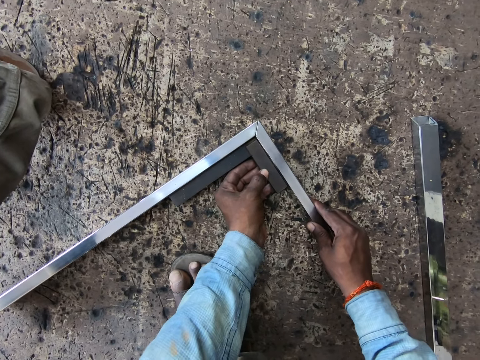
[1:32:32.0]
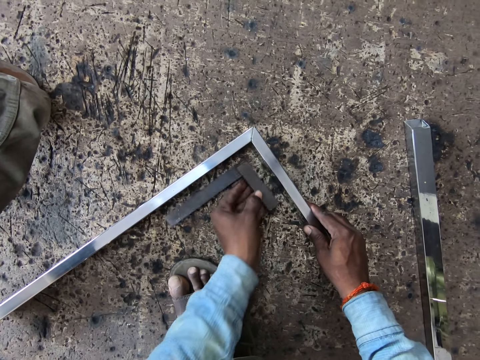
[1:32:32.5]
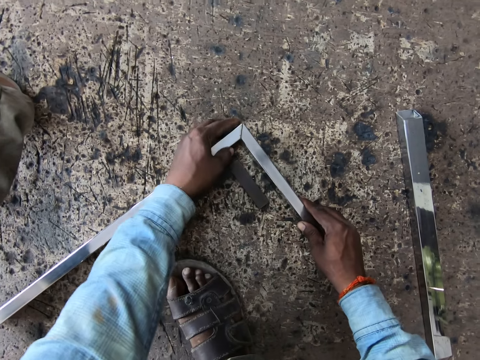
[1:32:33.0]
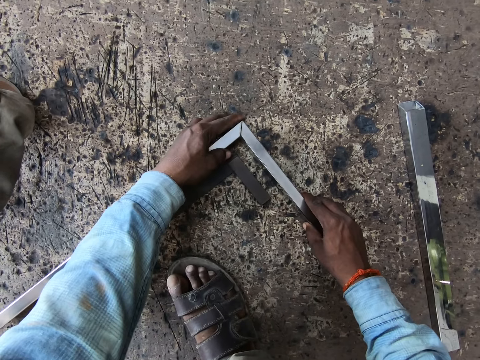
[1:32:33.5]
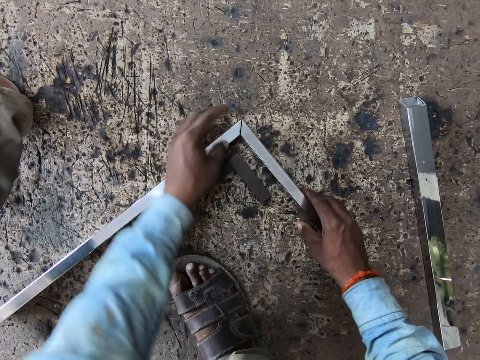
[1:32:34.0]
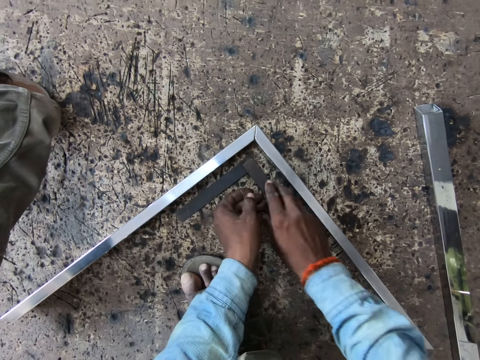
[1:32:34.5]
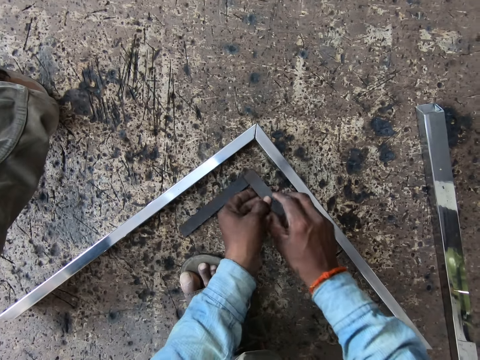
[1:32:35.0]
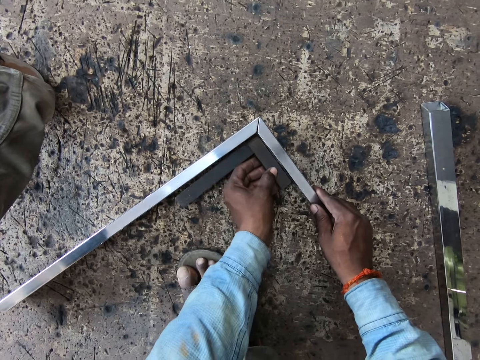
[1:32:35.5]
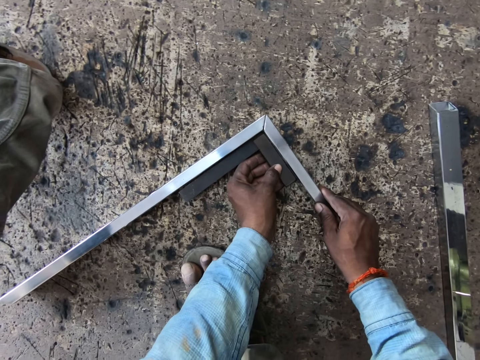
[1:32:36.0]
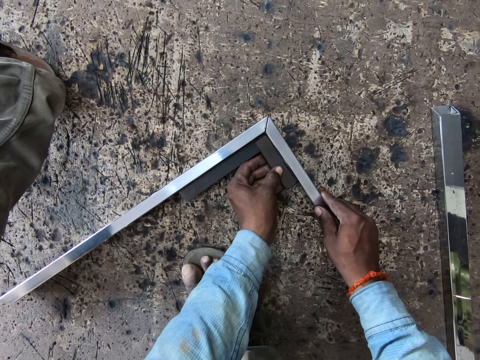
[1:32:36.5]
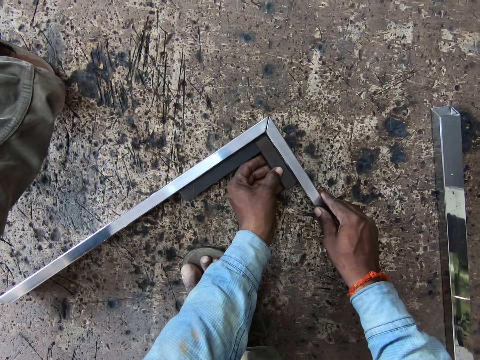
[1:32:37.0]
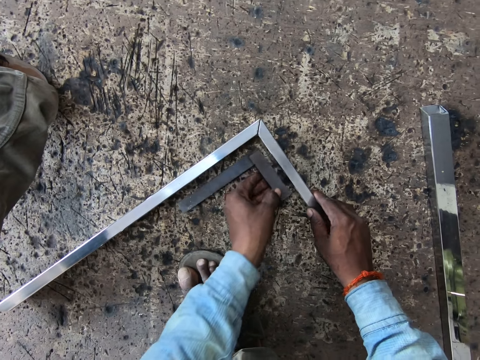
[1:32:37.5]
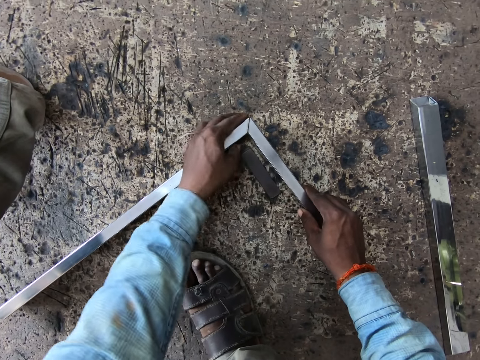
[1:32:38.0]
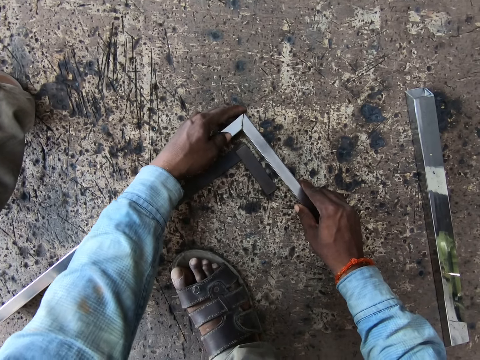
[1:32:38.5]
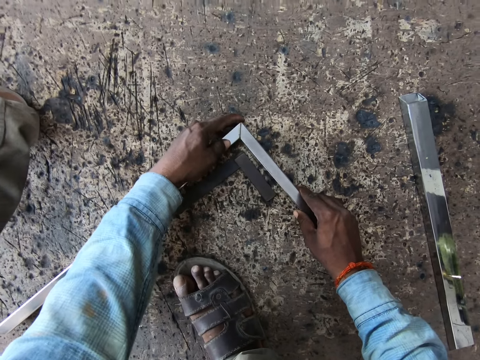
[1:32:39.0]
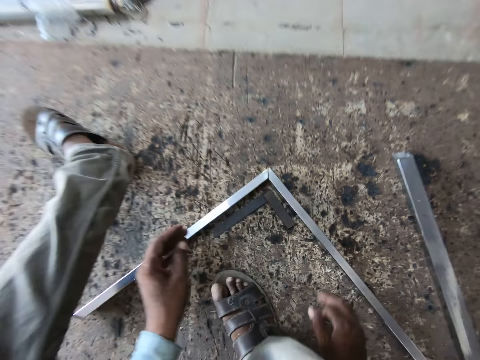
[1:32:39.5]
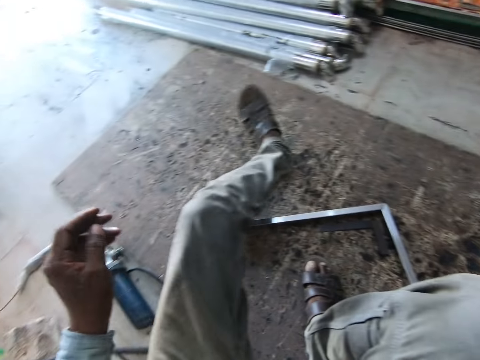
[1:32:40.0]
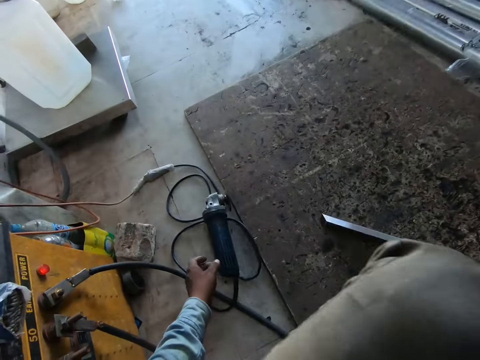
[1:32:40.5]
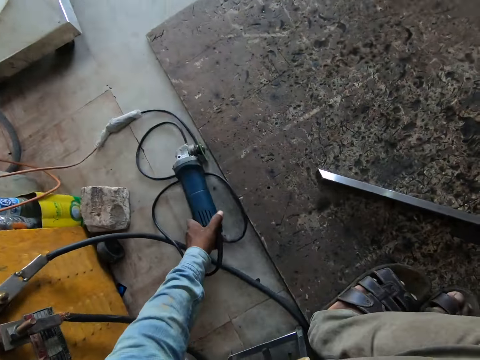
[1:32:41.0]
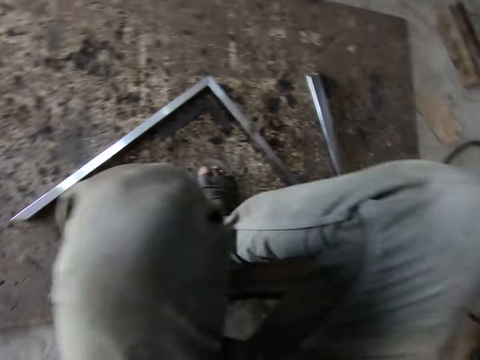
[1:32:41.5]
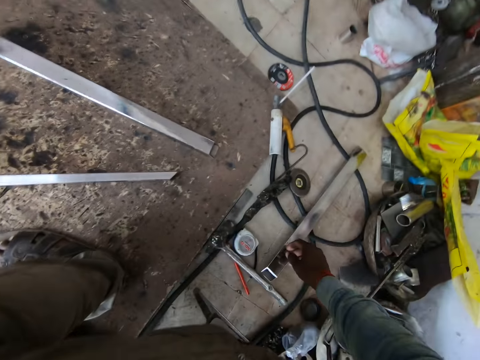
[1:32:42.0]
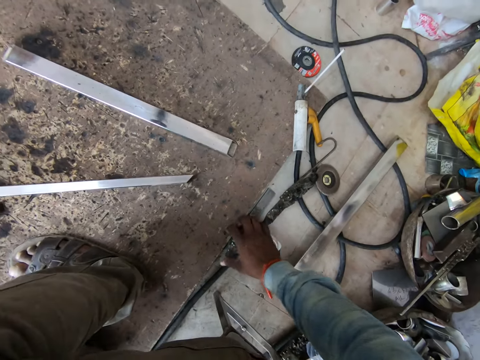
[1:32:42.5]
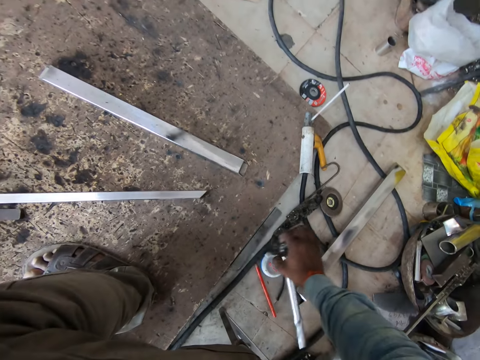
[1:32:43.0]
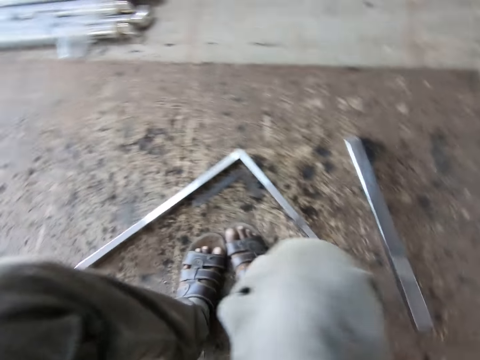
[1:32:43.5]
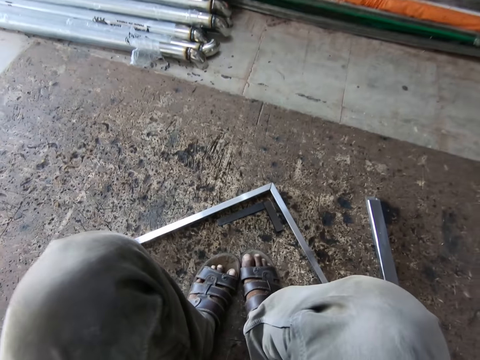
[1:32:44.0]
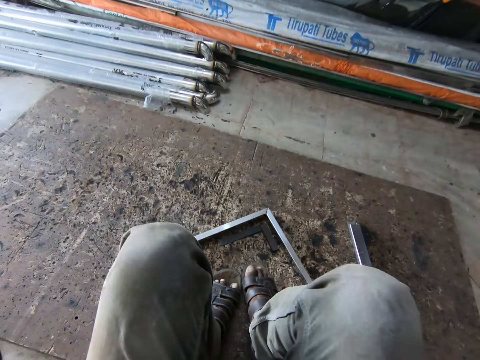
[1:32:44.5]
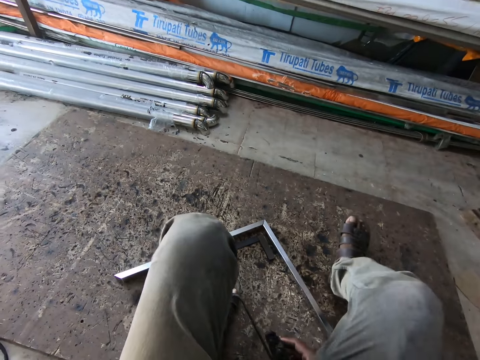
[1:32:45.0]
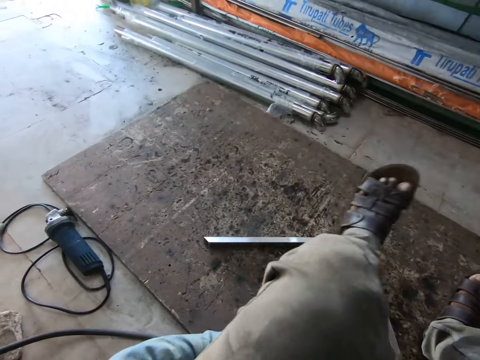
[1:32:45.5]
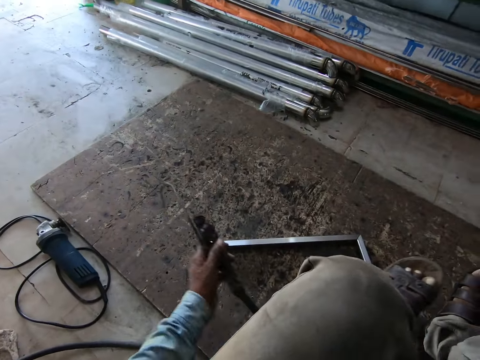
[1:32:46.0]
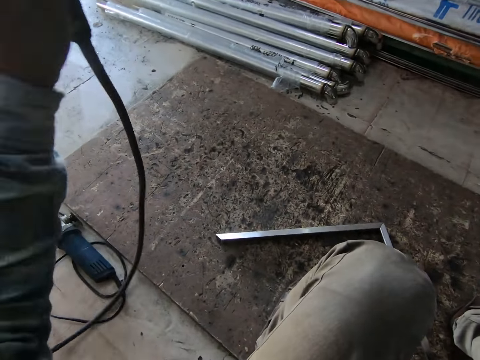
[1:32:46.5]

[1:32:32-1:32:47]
The camera wearer adjusts the balusters with both hands. He picks up the angle ruler from the rug with his right hand. He passes the angle ruler from his right hand to his left hand. He measures the balusters with the angle ruler in his left hand. He drops the angle ruler on the rug with his left hand. He adjusts the balusters with both hands. He moves an angle grinder on the ground with his left hand. He picks up a cable from the ground. He picks up the hammer from the ground with his right hand. He drops the hammer on the ground with his right hand. He holds a hook with his right hand. He passes the hook from his right hand to his left hand.

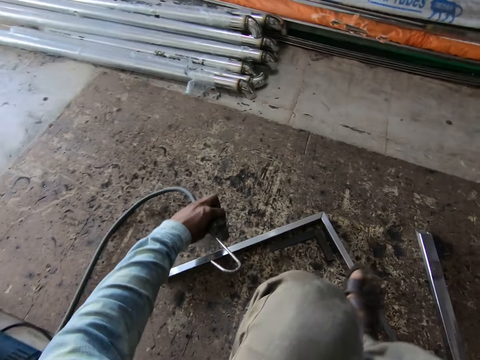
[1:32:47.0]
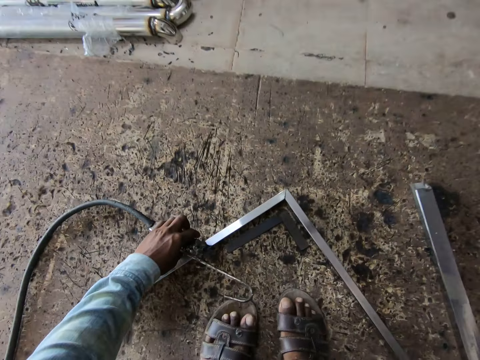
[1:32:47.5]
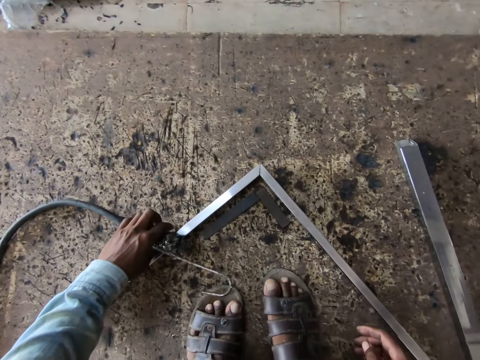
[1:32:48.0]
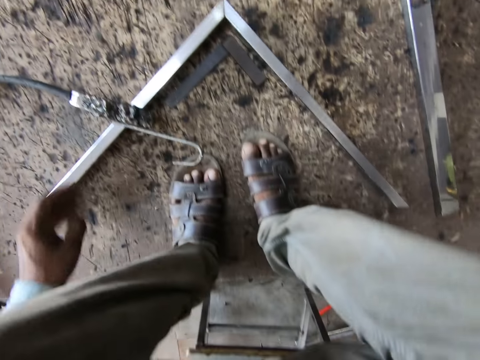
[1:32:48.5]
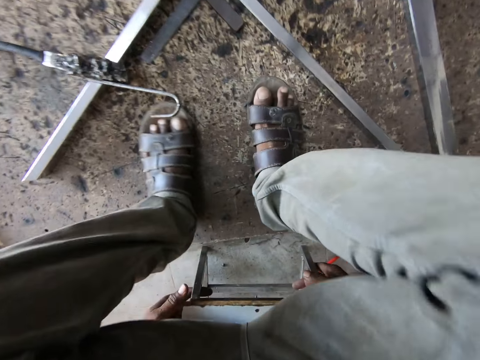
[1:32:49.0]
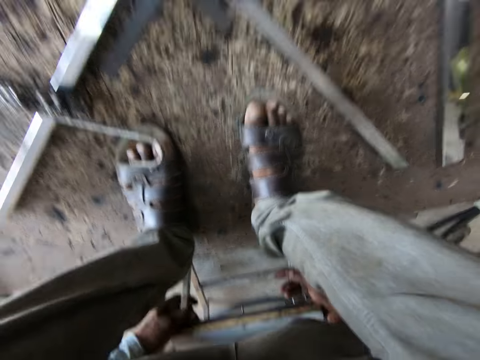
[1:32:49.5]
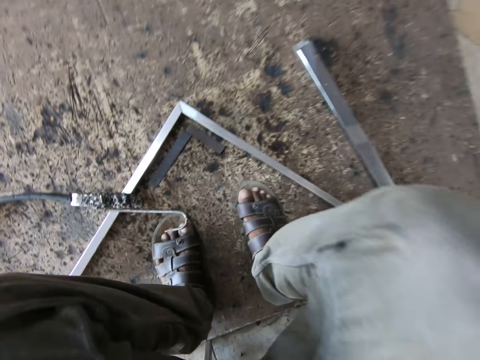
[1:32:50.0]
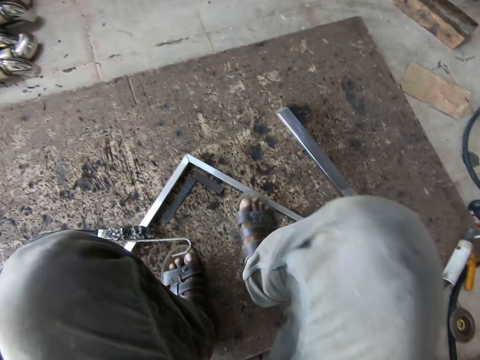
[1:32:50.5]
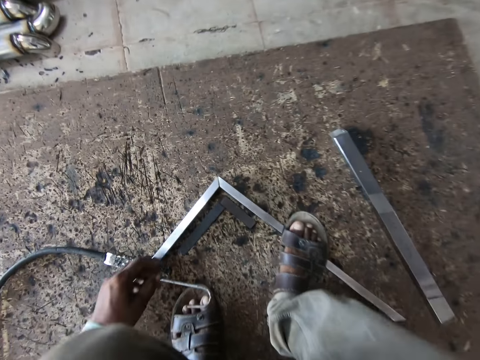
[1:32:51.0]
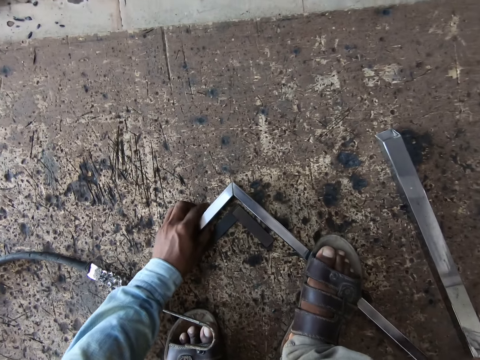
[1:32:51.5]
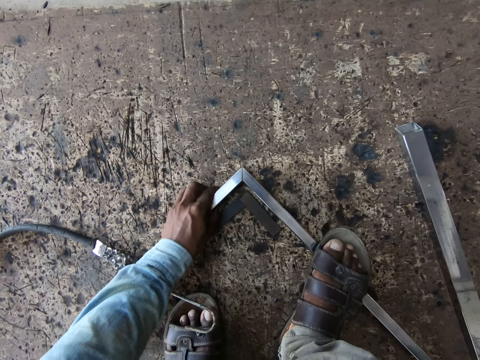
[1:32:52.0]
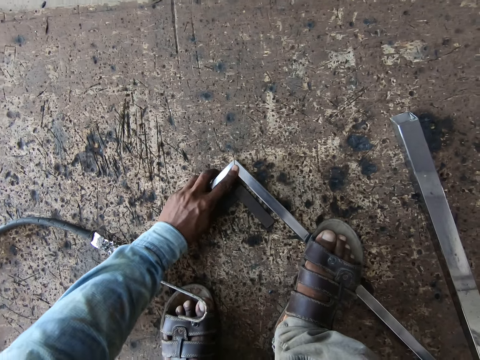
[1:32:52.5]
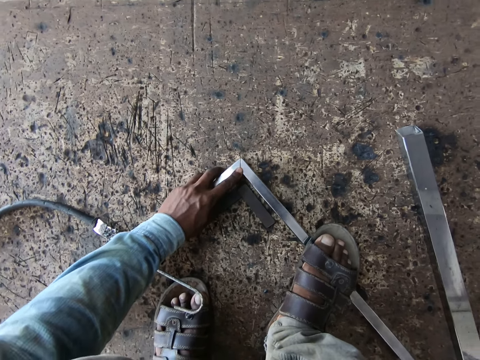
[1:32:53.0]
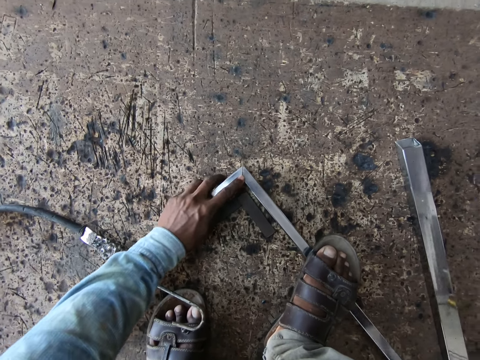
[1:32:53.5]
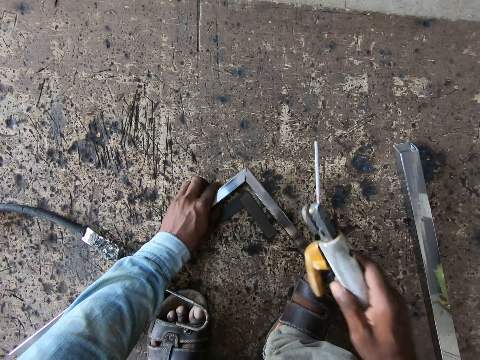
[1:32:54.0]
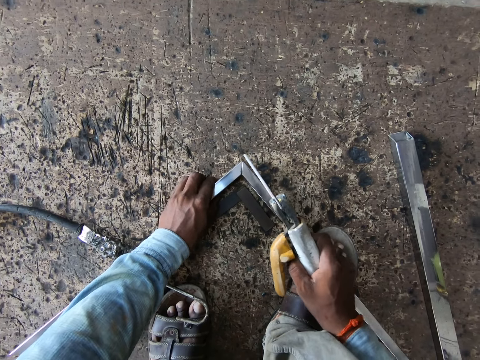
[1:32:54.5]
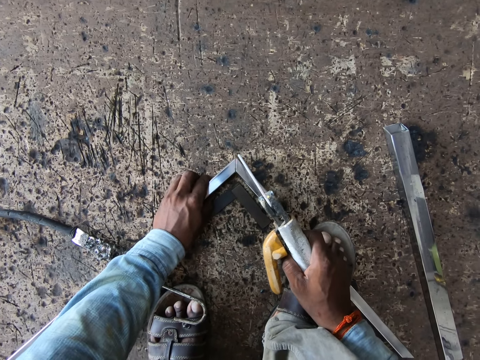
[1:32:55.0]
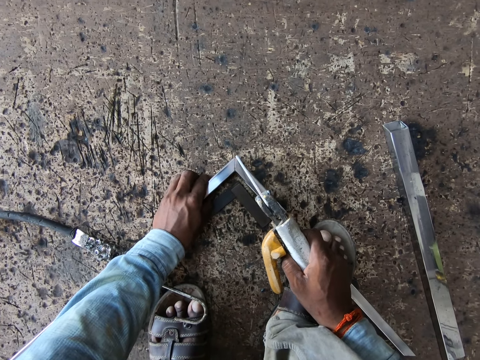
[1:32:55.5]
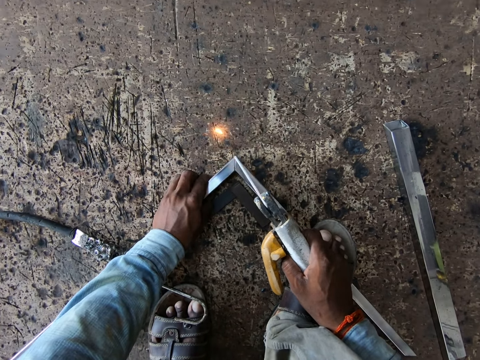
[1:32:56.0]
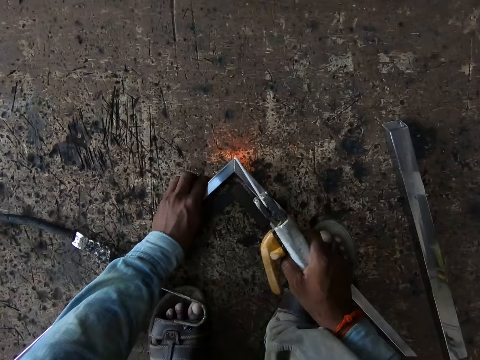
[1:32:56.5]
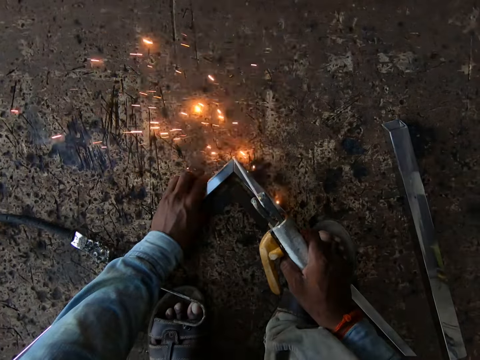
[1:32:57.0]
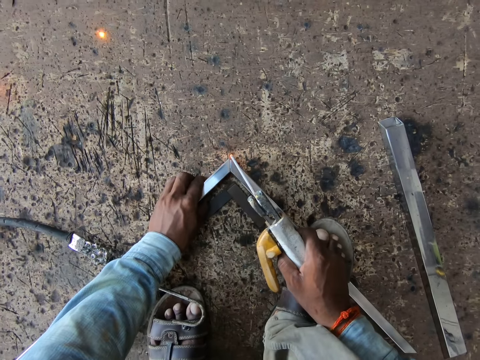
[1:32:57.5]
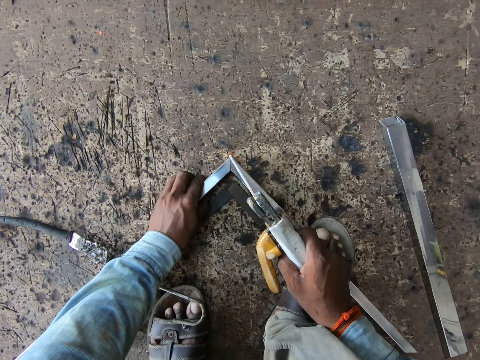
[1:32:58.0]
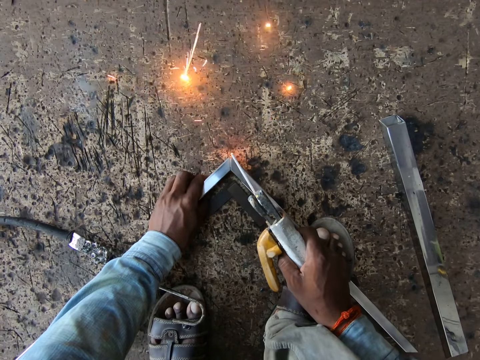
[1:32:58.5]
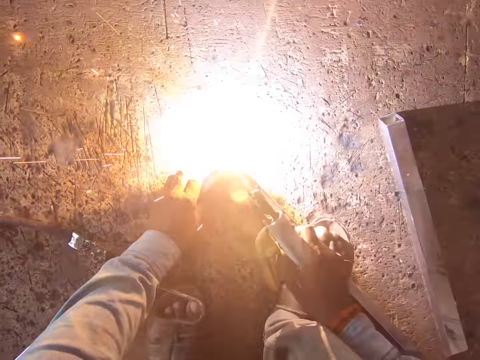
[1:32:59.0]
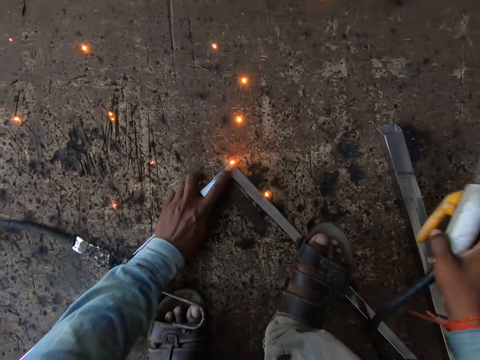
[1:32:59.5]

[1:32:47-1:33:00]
The camera wearer drops the hook on the baluster with his left hand. He puts the cable on the metal. He adjusts the stool with both hands. He holds the baluster with his left hand. He picks up a welding torch on a welding earth clamp from the ground with his right hand. He welds the balusters with the welding torch on the welding earth clamp in his right hand.
